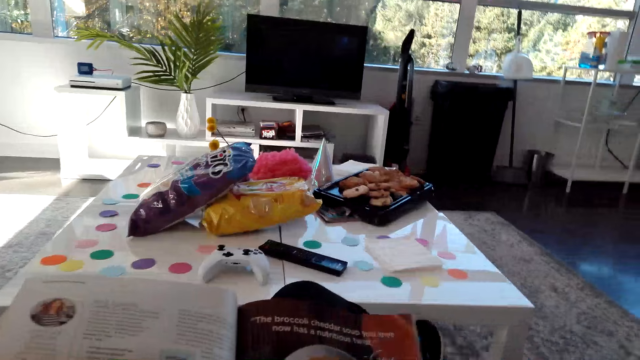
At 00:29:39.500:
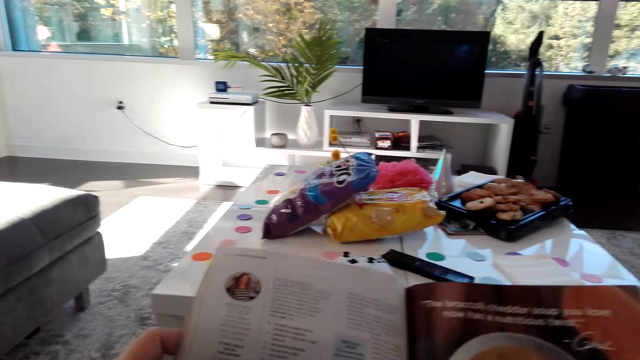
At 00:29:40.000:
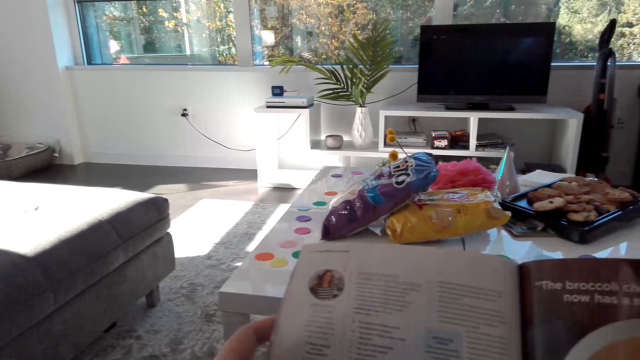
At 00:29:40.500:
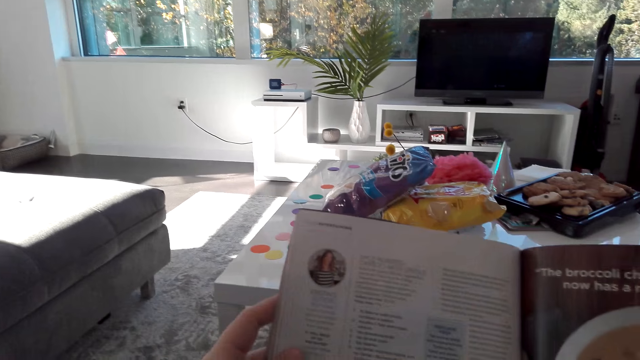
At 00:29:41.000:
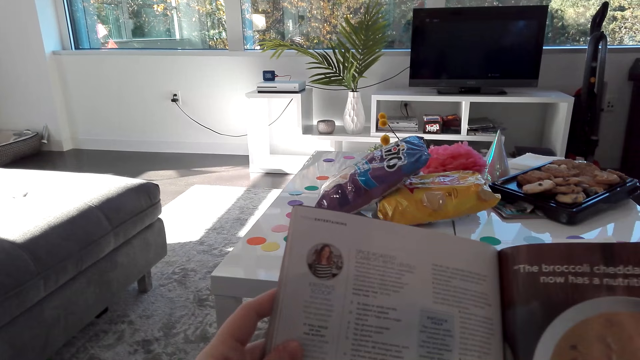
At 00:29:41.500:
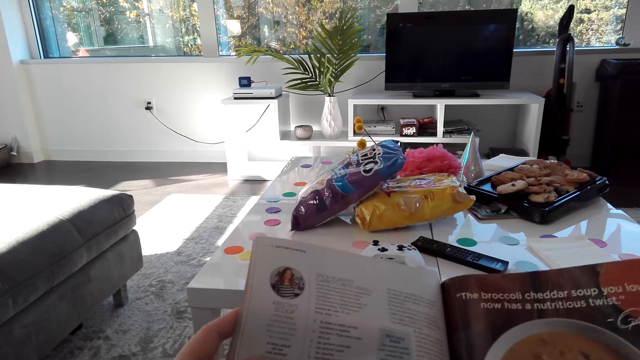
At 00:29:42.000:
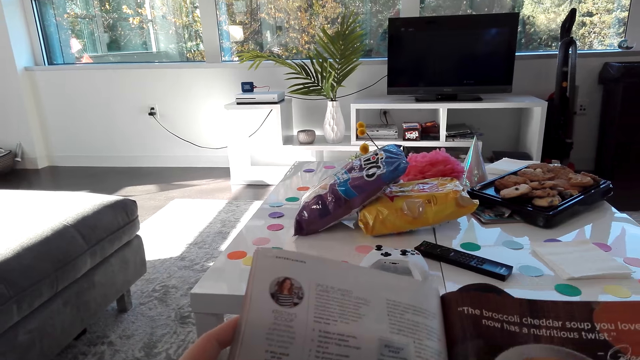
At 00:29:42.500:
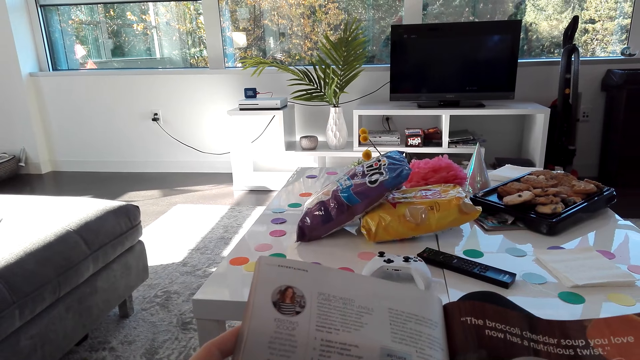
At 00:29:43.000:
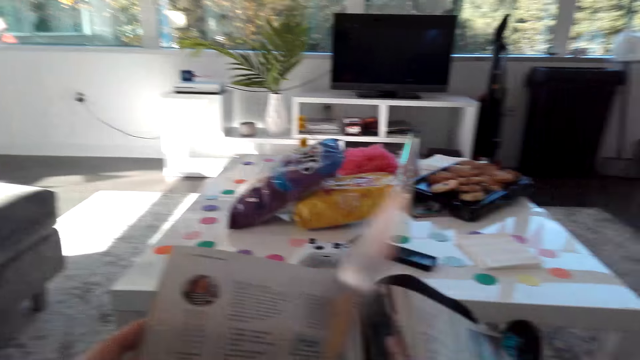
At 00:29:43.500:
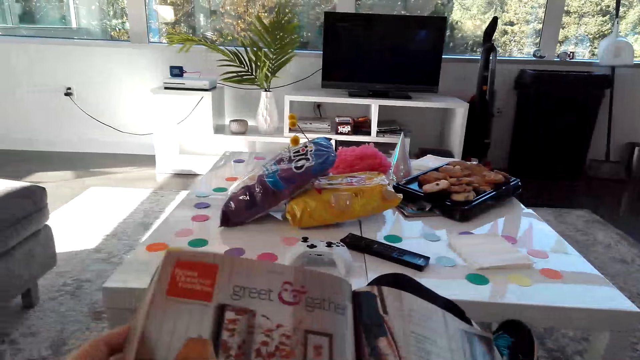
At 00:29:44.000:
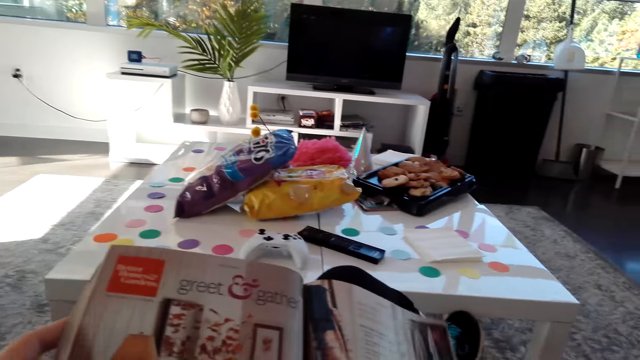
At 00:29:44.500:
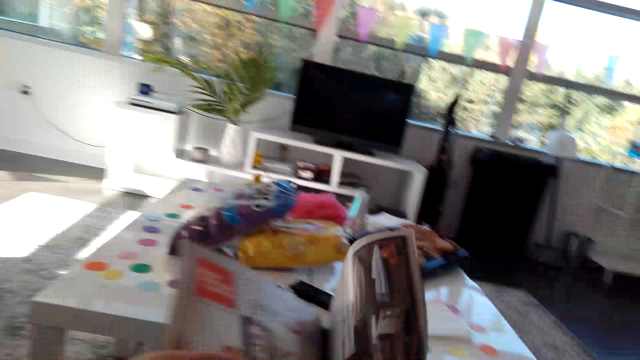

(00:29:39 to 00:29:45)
The camera wearer flips the pages of the magazine.

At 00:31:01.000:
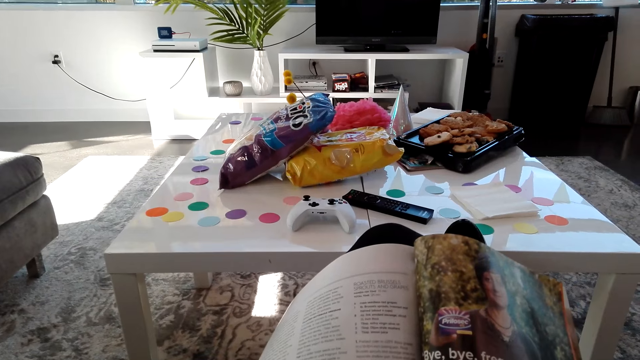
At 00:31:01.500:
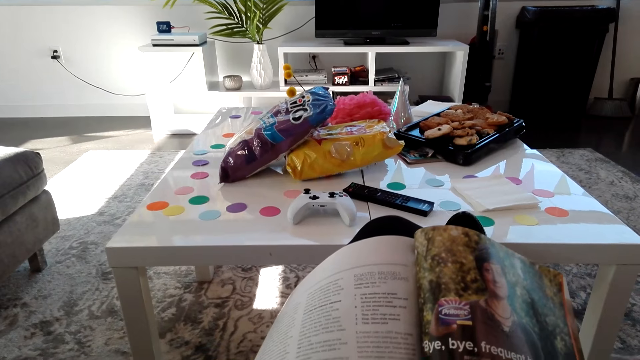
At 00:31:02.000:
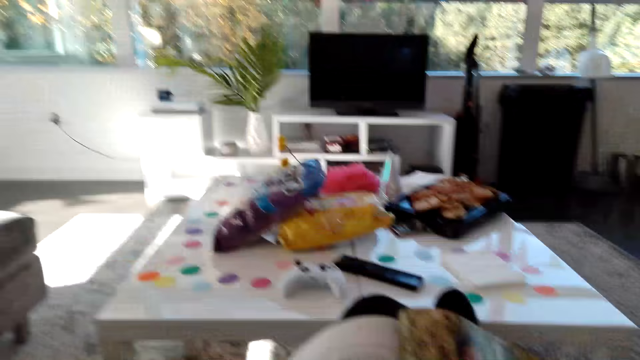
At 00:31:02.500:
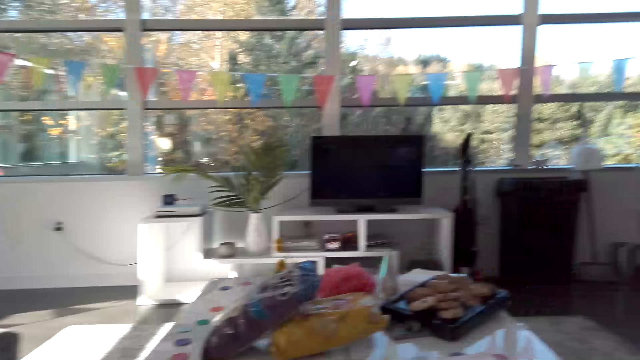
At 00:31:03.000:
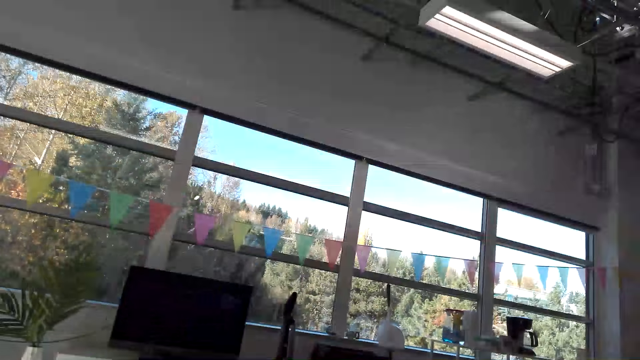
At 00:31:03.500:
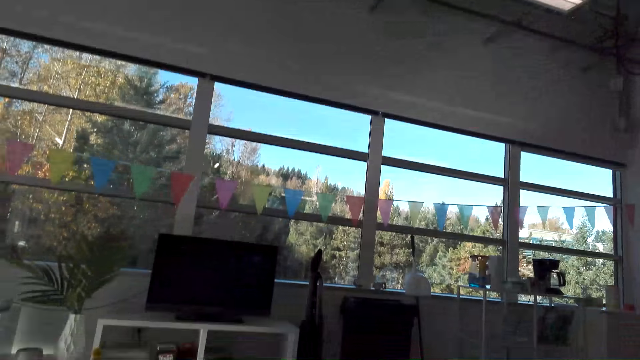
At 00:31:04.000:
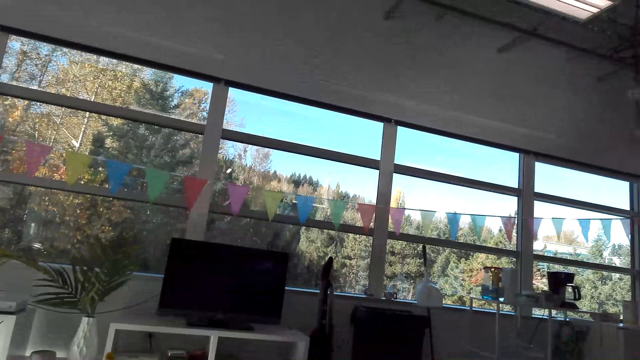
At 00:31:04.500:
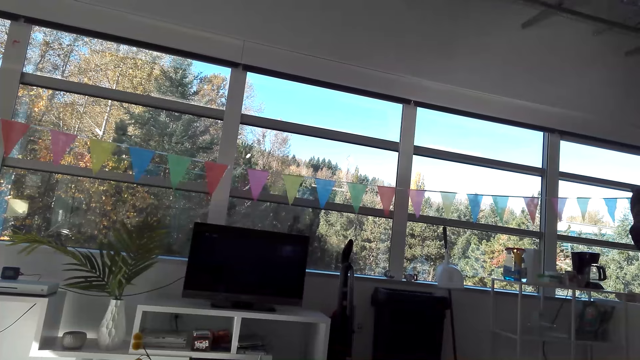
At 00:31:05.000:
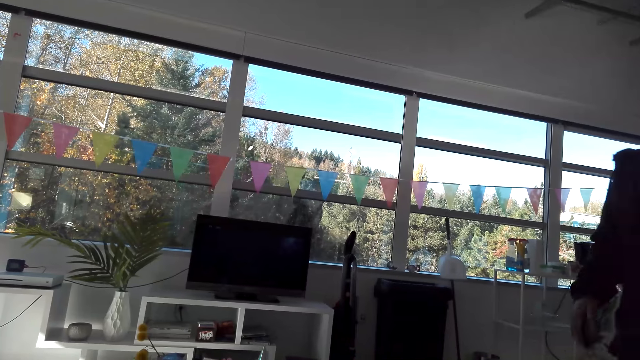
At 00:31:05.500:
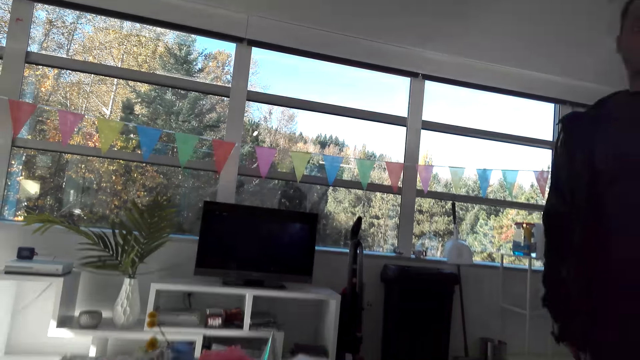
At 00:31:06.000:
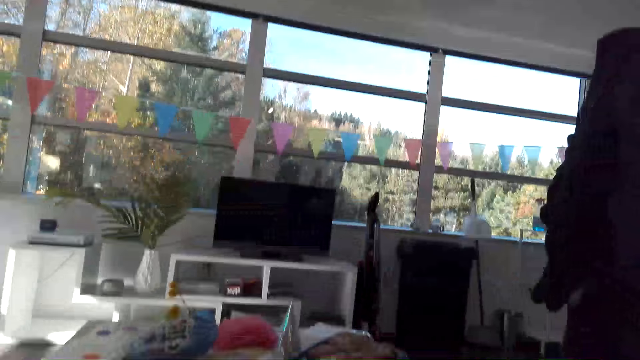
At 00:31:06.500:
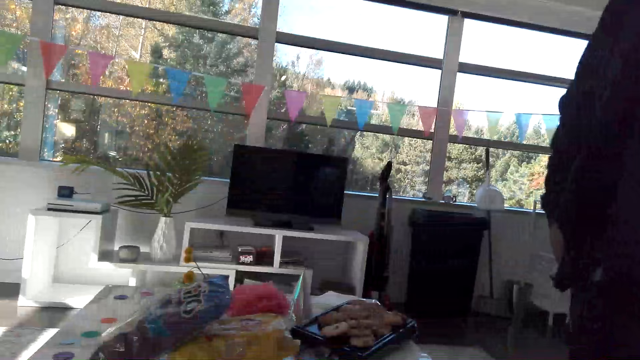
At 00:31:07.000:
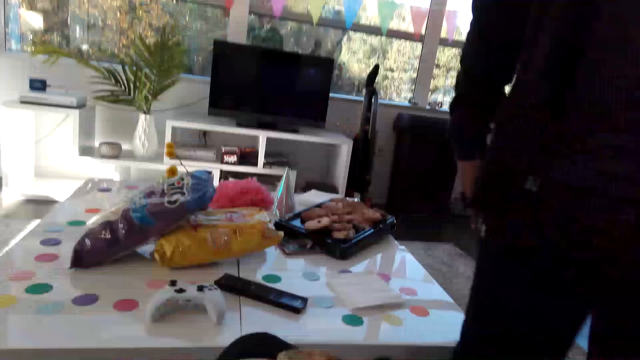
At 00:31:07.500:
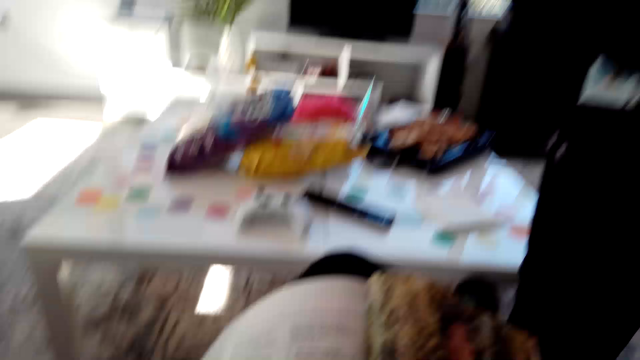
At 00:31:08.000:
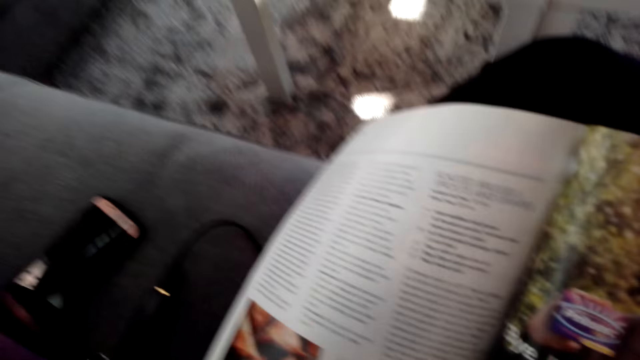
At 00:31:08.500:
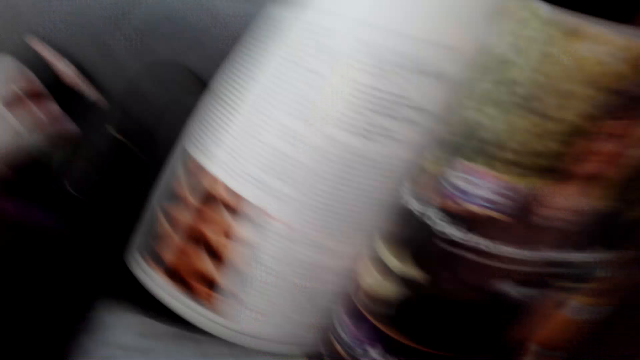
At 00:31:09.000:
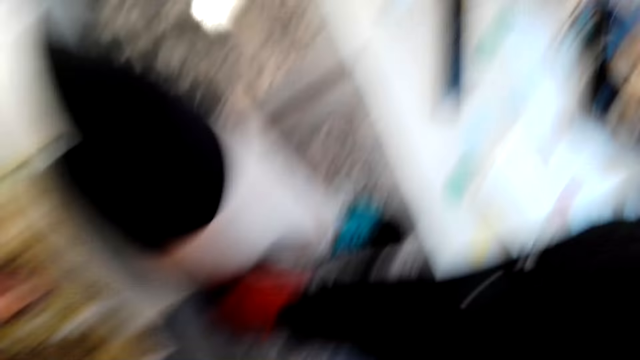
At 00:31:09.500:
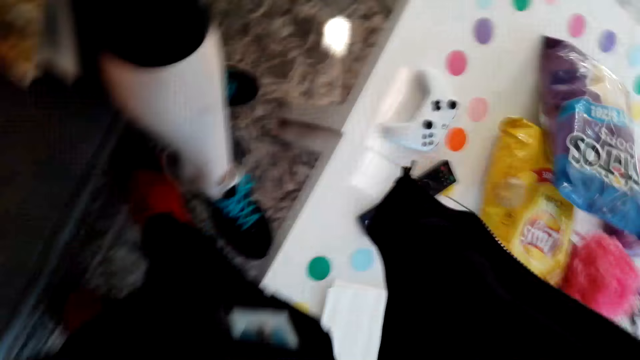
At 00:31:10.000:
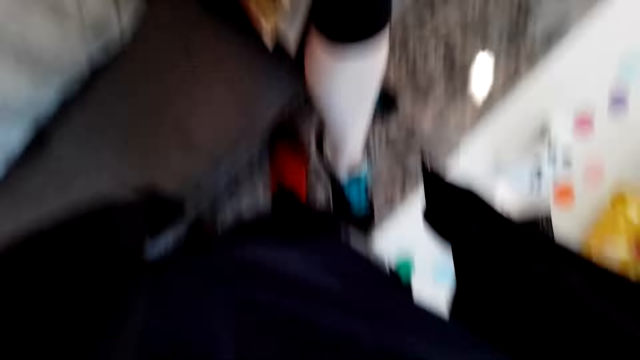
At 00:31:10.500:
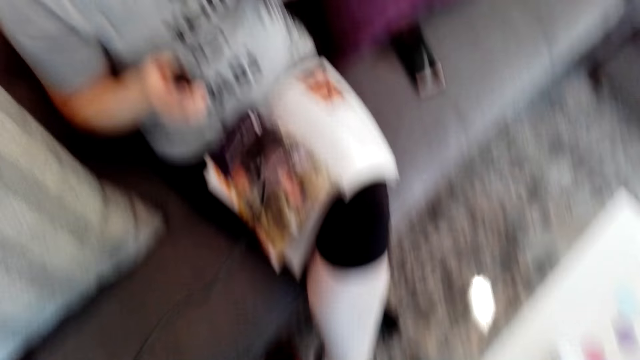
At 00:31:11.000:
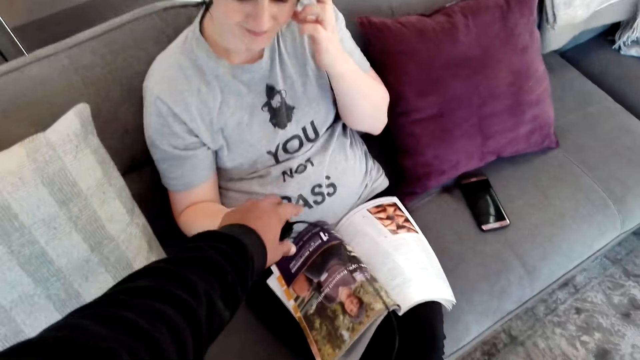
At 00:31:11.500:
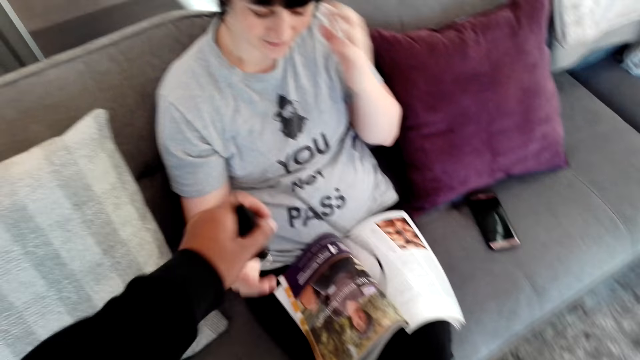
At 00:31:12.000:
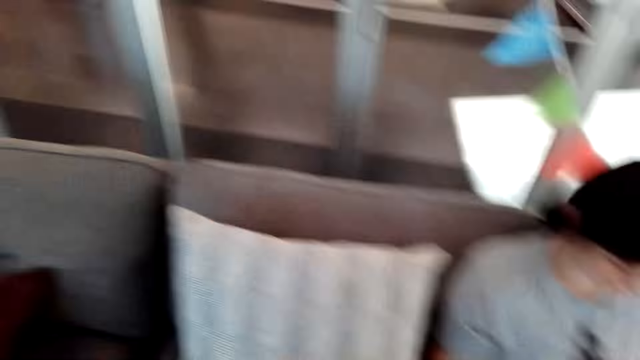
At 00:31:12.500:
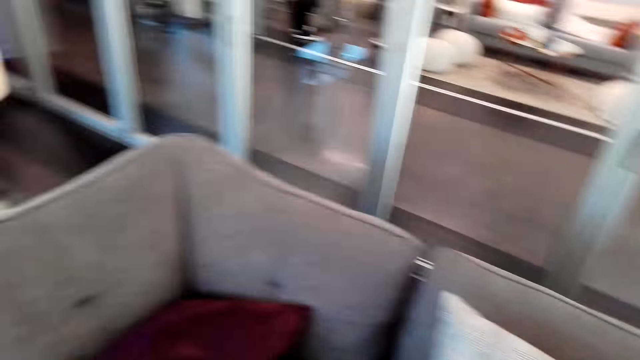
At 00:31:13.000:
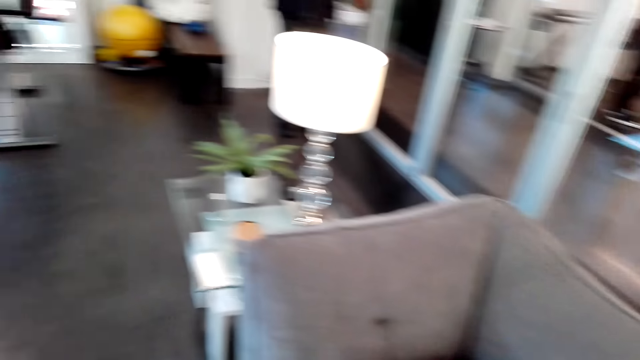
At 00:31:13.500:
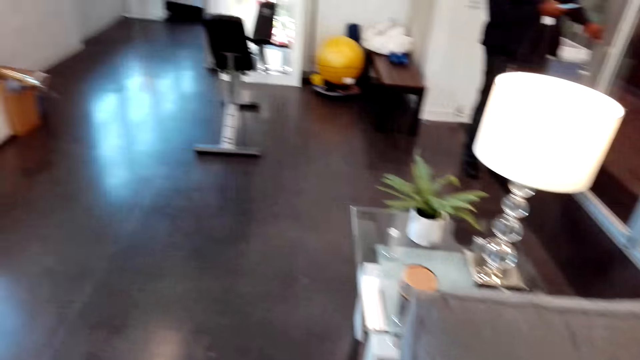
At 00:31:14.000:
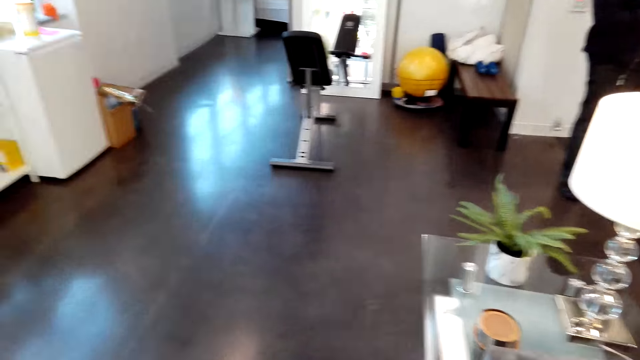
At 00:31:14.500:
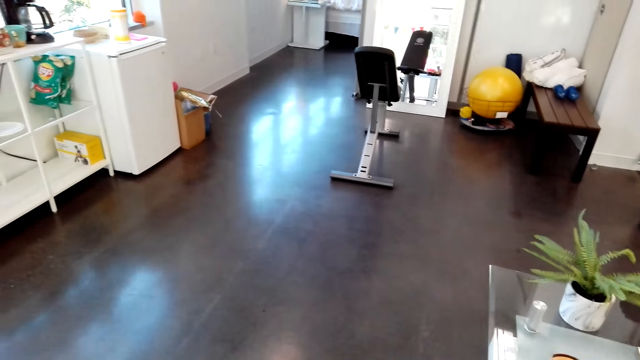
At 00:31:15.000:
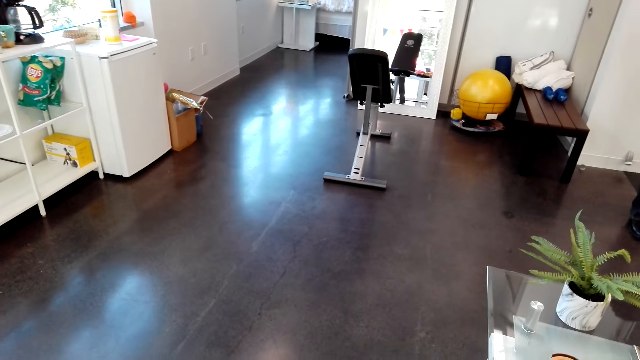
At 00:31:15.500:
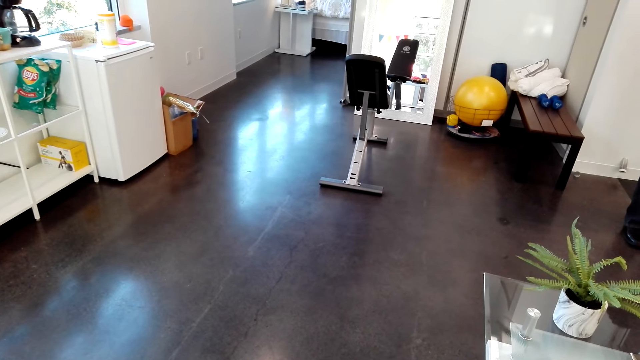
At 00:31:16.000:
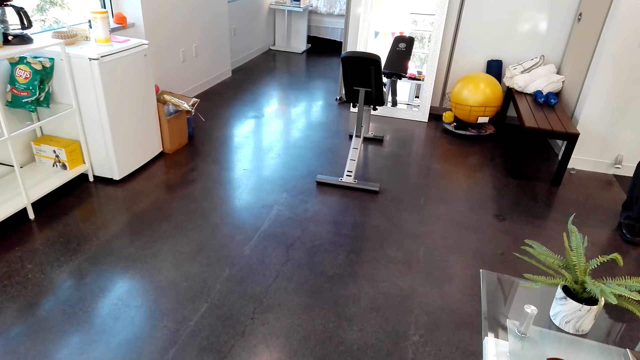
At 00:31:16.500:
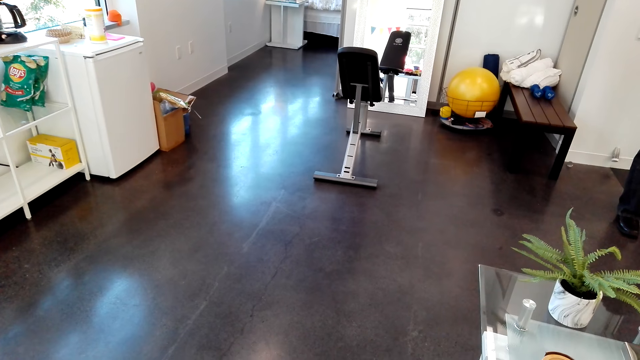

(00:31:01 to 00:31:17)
The camera wearer removes the camera from her head. She talks to a man in the house. The man stands in front of the camera wearer. The camera wearer reads on the cell phone. She puts her leg beside the man. She hands the camera to the man. She gives the charger from the man. The man walks in the house.
